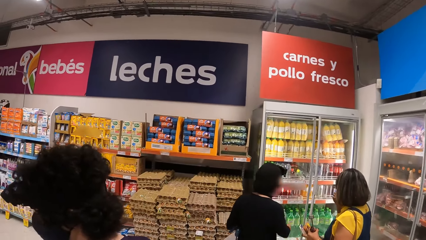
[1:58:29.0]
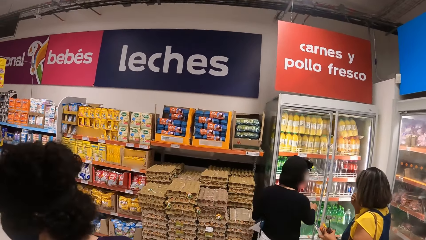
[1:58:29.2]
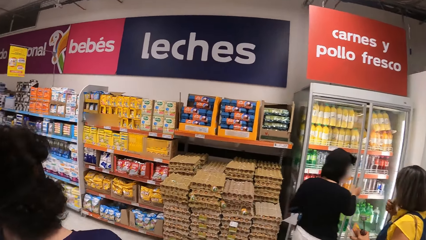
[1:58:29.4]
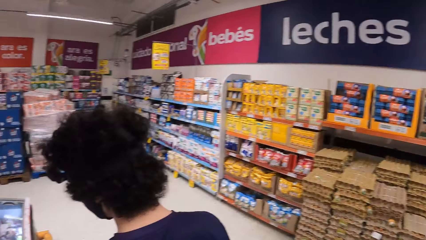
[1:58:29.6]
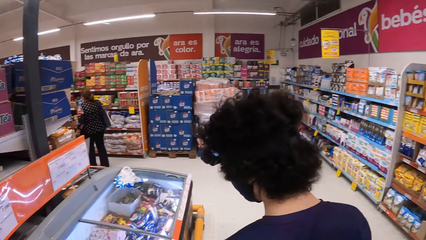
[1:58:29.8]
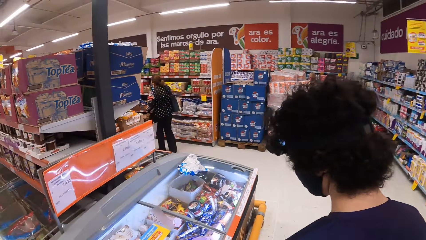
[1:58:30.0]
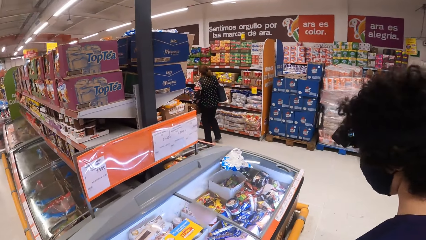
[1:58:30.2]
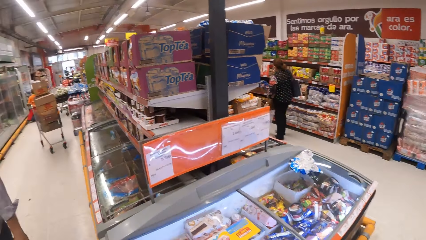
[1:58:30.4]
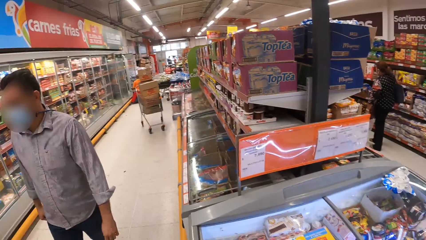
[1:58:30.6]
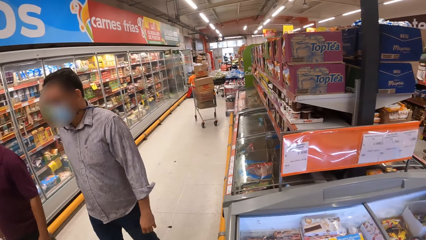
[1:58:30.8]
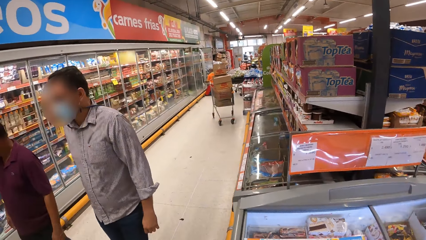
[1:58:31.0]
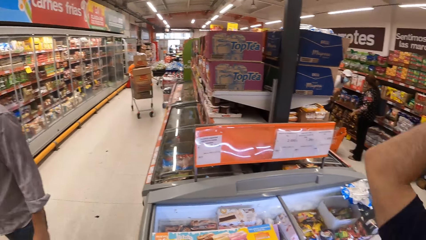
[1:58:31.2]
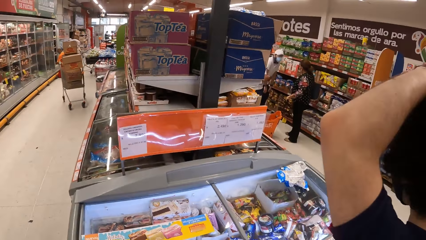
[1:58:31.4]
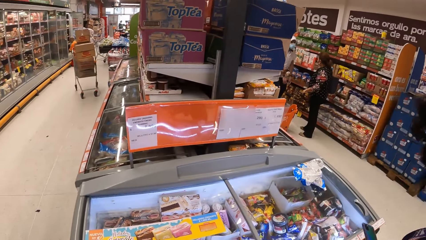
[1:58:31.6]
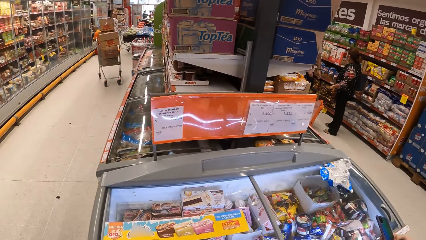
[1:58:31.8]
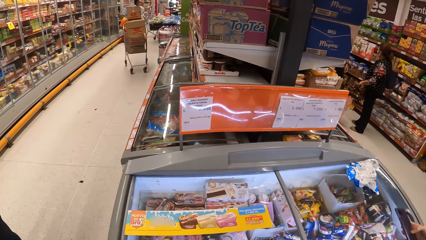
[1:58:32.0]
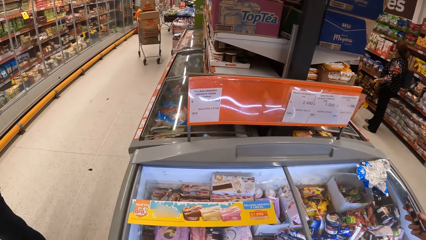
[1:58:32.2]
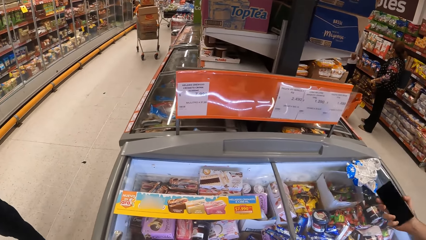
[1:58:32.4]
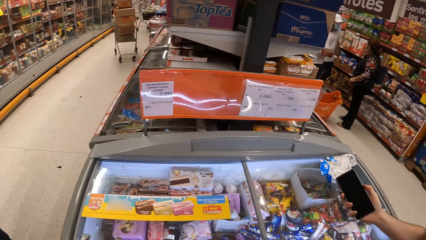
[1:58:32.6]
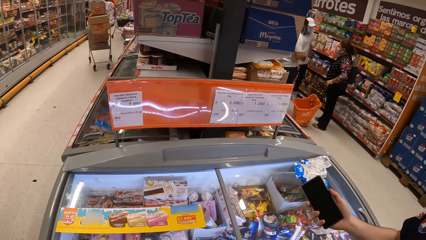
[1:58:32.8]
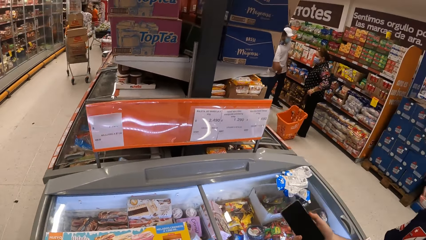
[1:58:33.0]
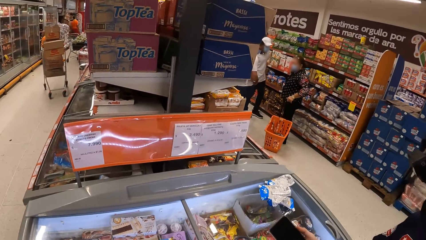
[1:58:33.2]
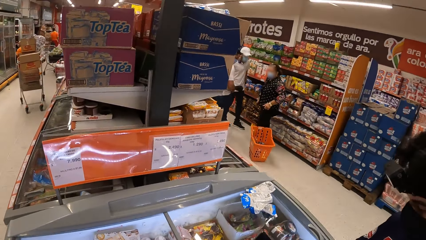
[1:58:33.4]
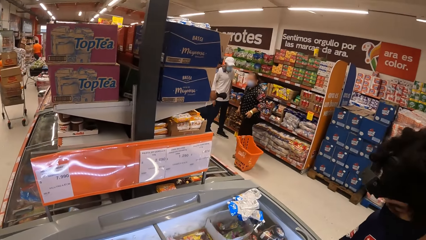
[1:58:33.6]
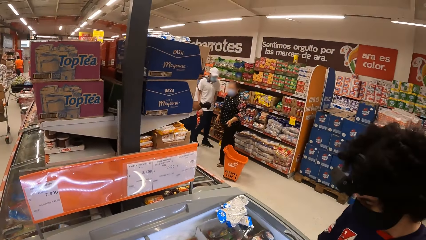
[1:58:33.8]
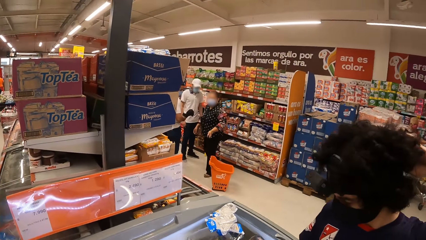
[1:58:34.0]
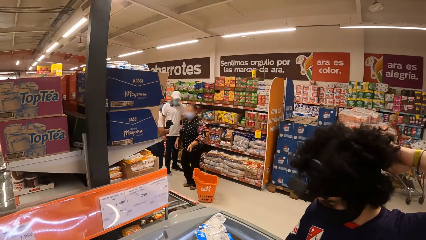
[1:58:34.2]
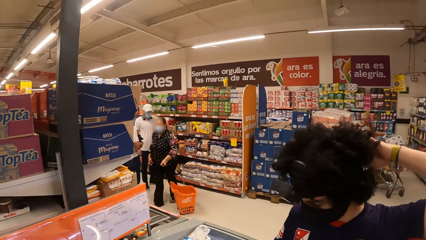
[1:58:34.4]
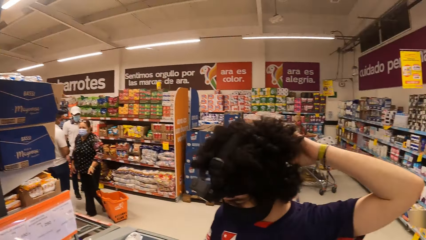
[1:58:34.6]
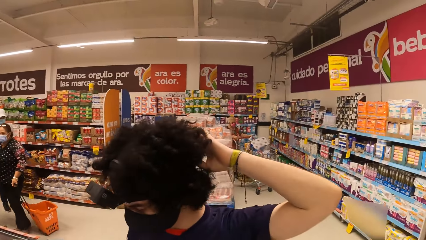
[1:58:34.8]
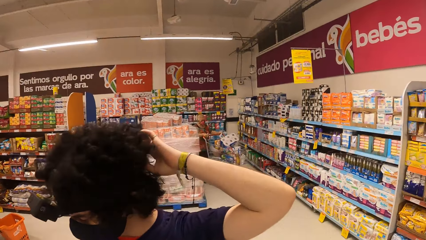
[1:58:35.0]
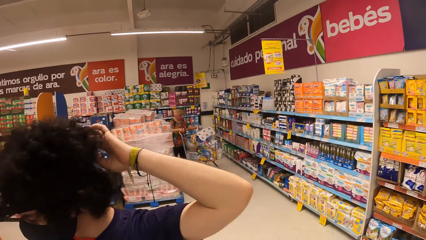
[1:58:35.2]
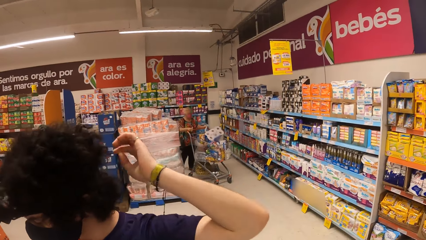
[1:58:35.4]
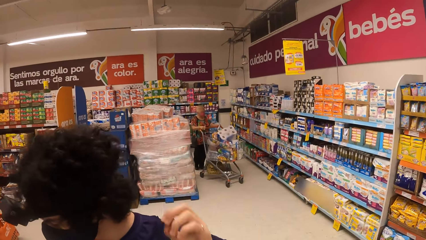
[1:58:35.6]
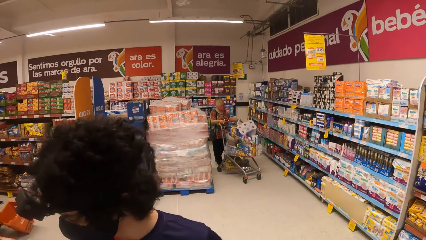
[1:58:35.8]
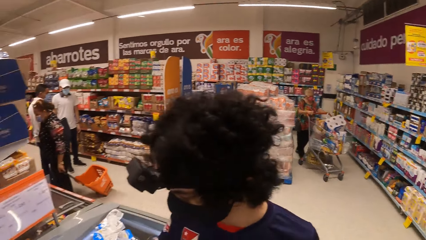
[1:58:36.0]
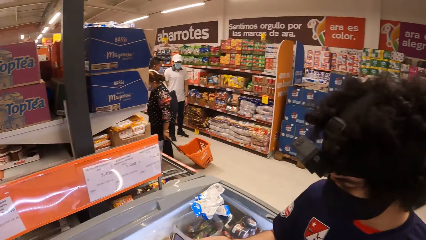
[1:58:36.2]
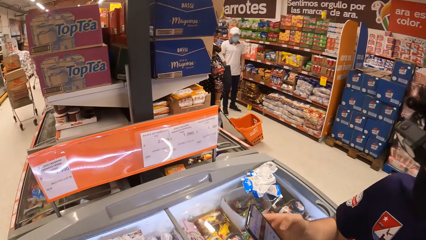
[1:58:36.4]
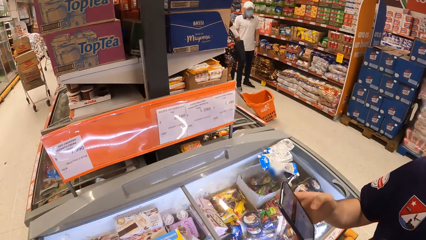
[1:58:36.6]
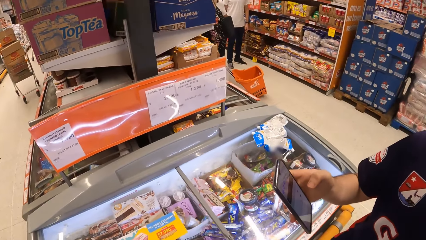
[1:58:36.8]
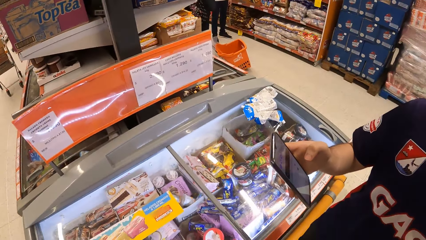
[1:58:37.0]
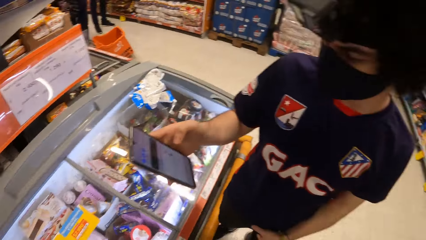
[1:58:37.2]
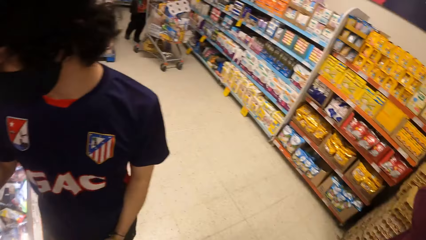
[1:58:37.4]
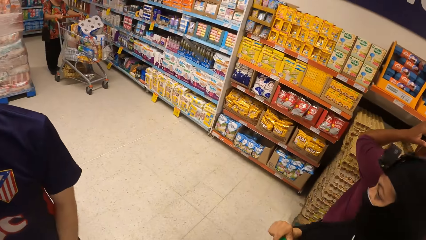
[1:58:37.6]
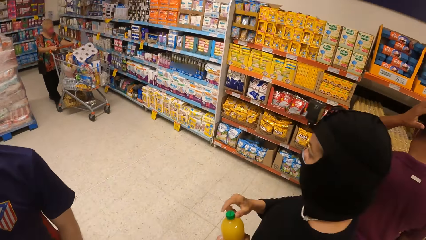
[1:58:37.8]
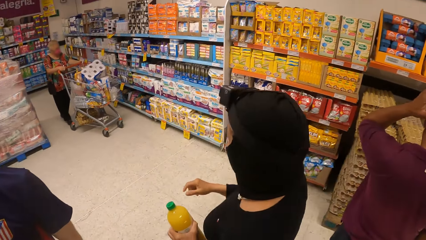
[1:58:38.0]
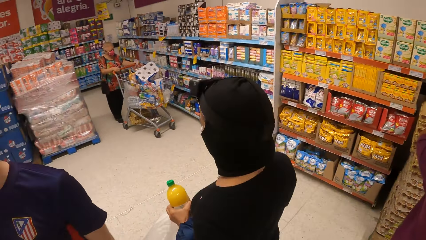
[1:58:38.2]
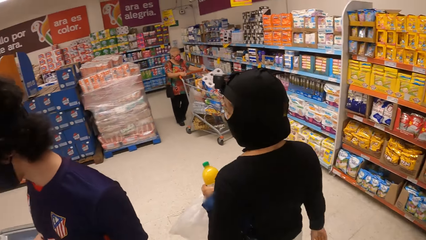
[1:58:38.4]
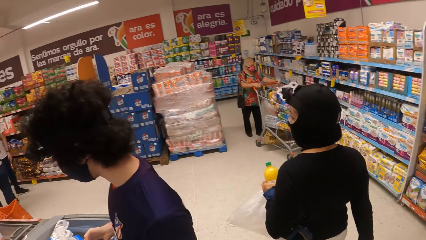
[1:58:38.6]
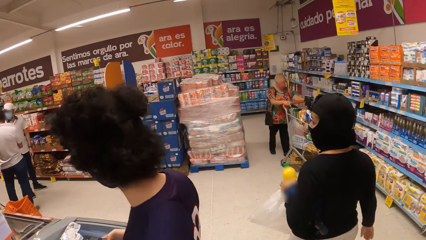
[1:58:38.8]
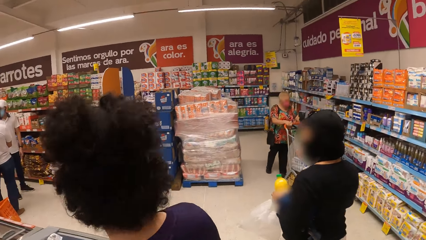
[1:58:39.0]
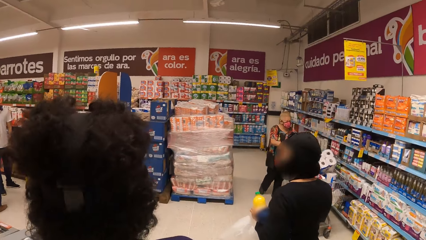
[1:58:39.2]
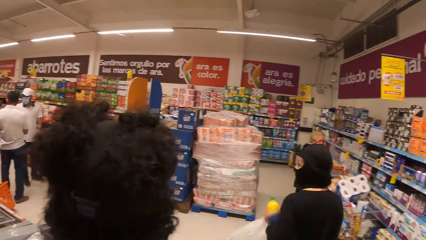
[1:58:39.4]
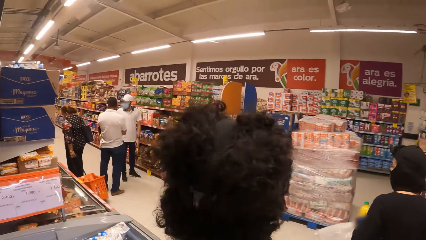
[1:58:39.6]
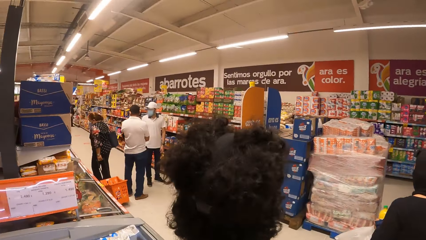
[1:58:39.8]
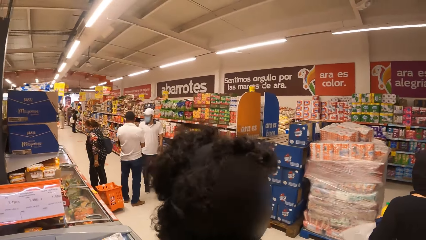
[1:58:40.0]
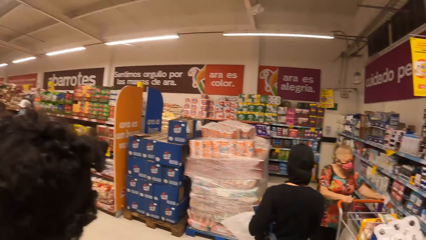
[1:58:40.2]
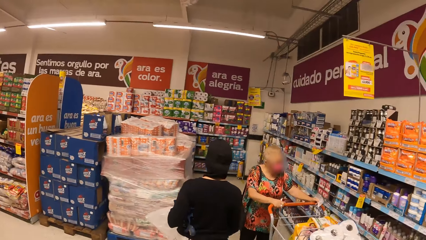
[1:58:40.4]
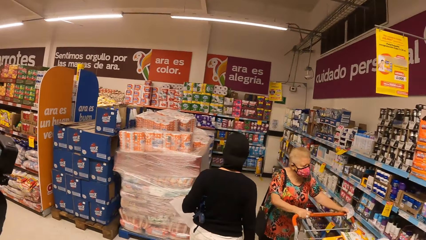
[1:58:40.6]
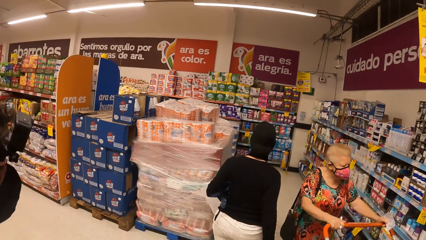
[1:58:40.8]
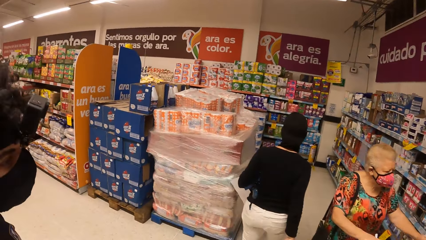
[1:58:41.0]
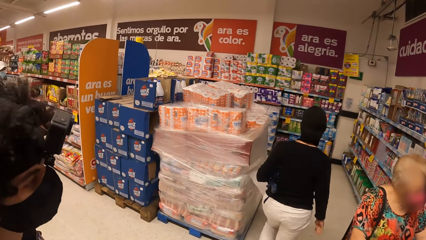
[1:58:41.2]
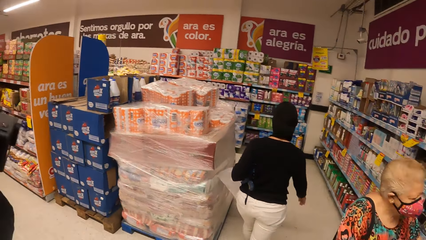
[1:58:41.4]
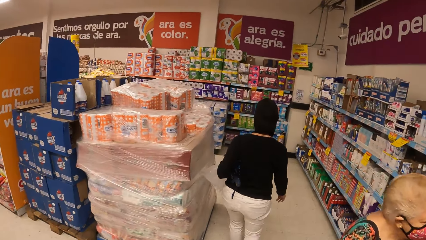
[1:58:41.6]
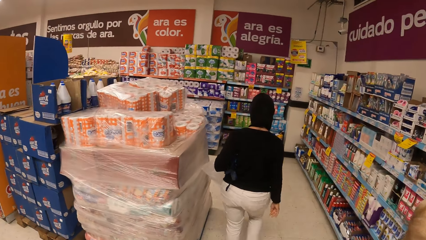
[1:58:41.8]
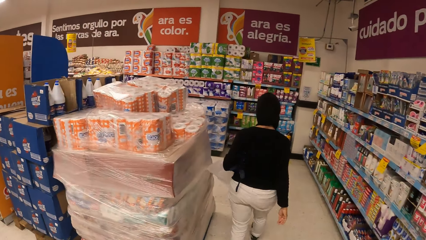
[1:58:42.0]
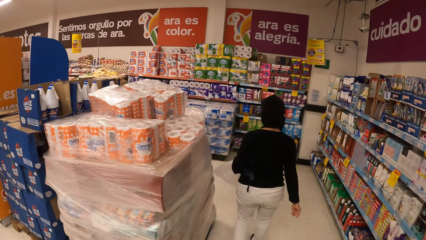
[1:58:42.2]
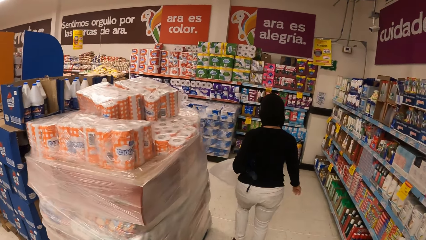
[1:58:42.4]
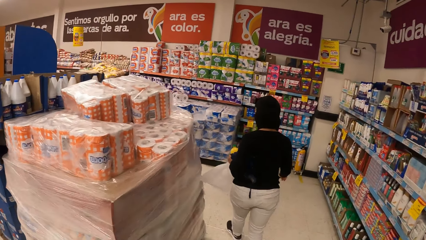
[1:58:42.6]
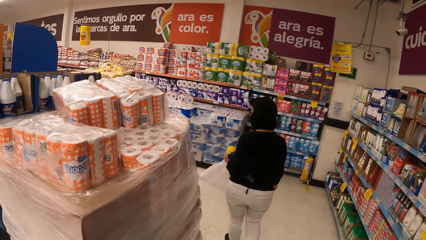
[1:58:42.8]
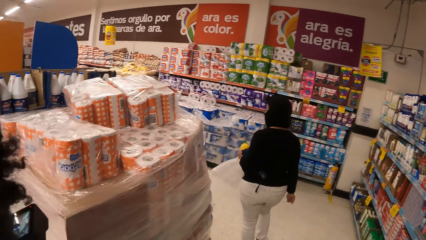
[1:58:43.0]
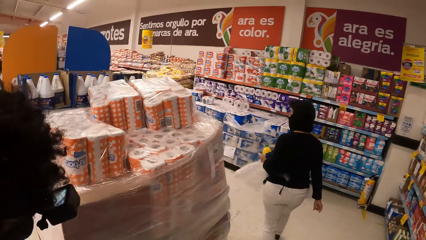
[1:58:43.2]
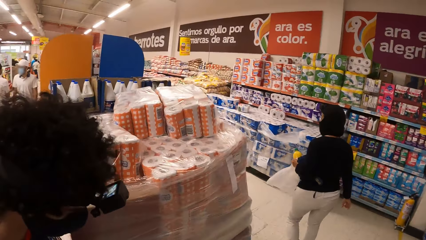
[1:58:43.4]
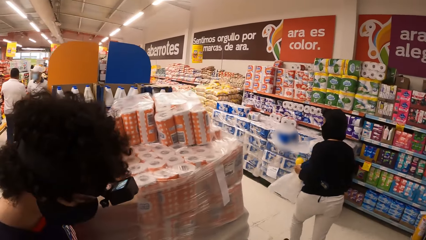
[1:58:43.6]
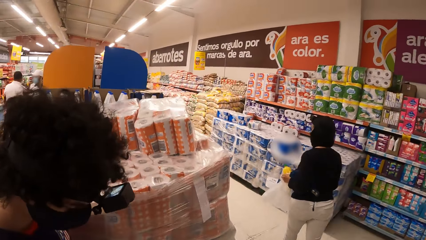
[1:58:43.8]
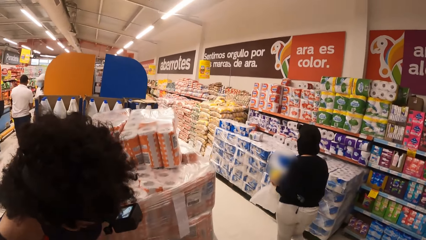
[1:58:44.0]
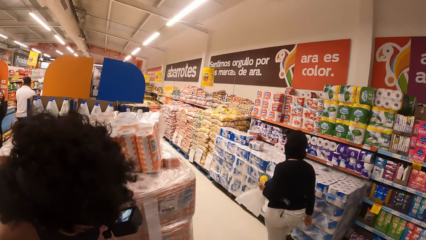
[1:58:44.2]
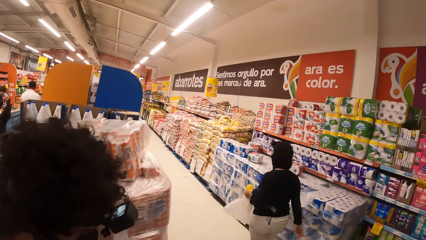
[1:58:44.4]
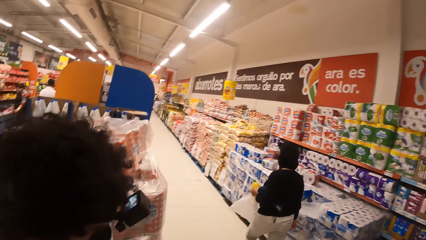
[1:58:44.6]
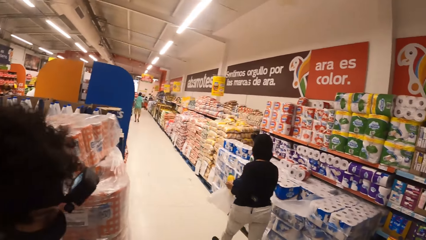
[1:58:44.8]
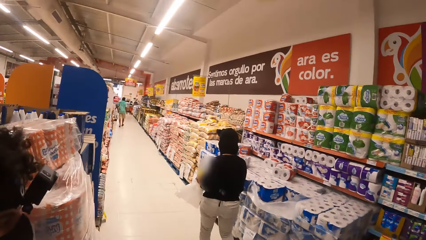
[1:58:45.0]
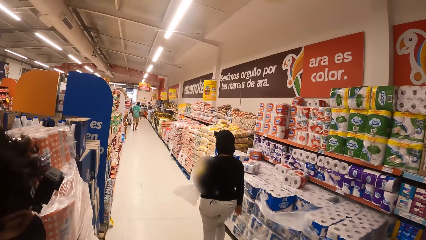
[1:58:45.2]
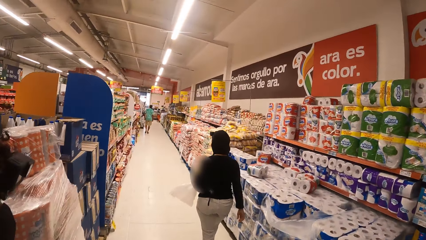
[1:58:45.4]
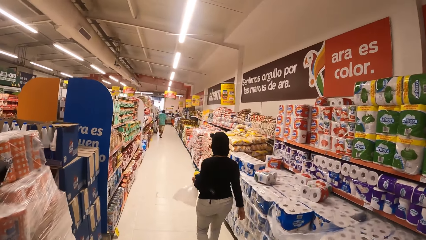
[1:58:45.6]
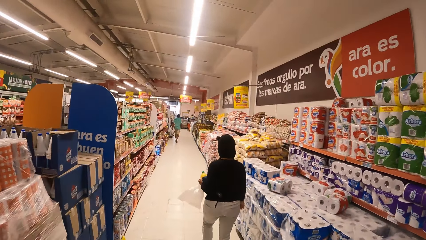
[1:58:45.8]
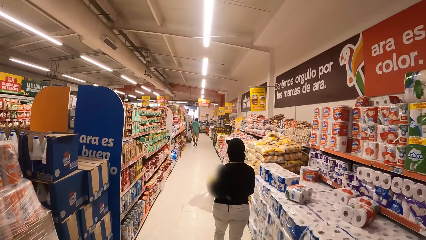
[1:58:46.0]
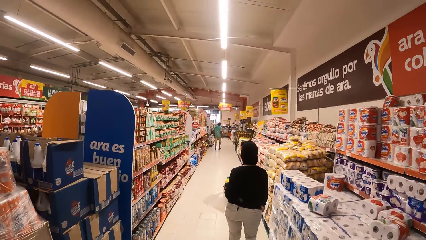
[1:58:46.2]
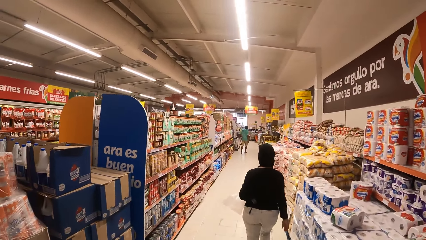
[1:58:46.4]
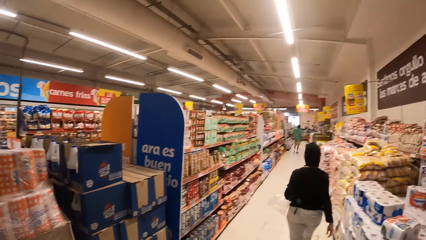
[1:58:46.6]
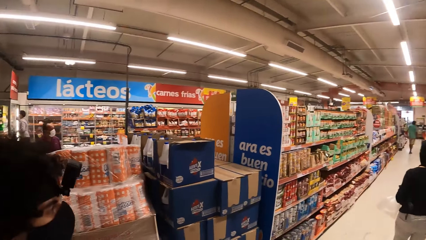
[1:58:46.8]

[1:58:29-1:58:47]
The camera wearer looks around. The man lifts the hand. The camera wearer looks around. They walk around.
